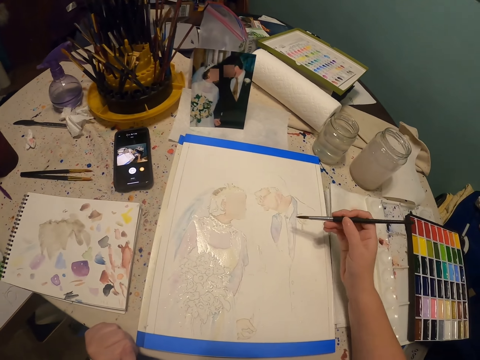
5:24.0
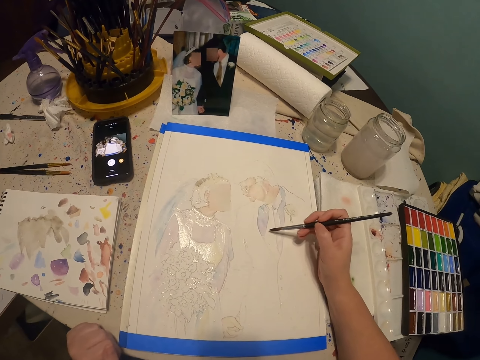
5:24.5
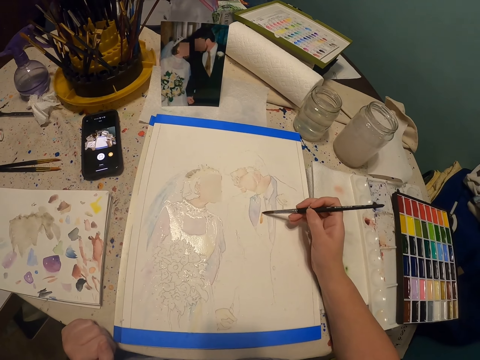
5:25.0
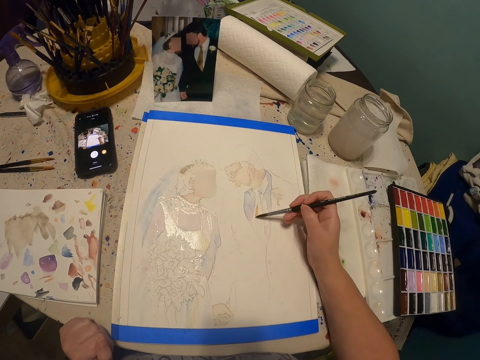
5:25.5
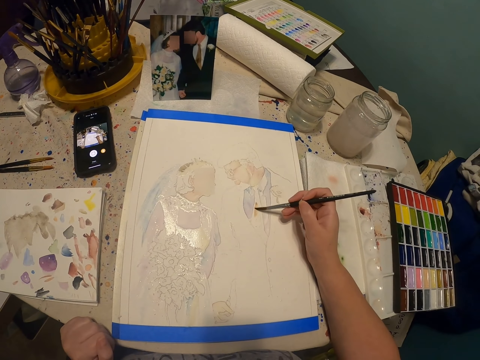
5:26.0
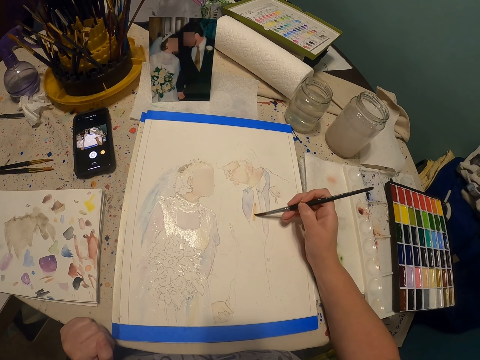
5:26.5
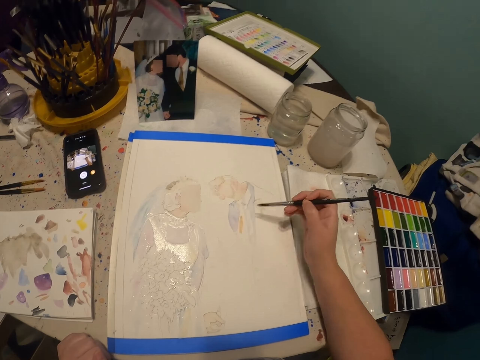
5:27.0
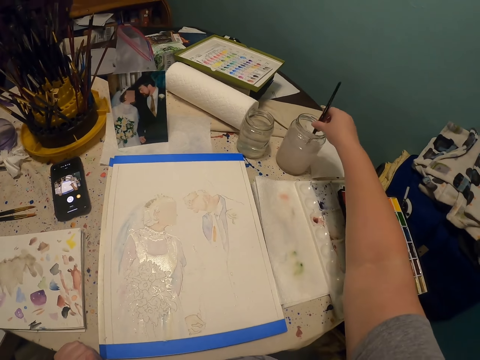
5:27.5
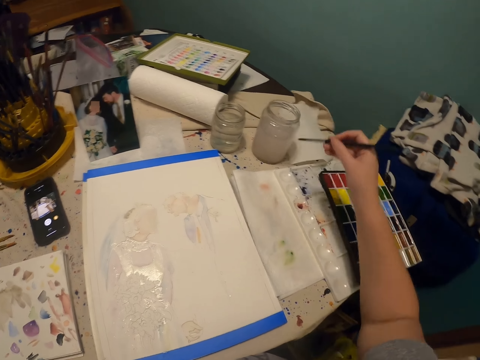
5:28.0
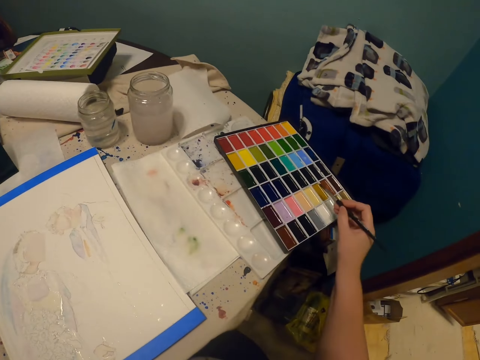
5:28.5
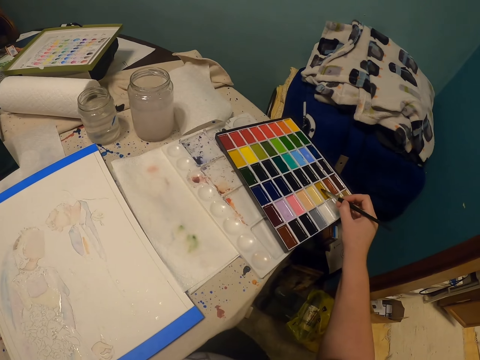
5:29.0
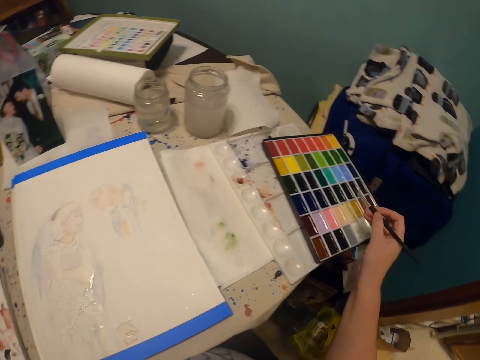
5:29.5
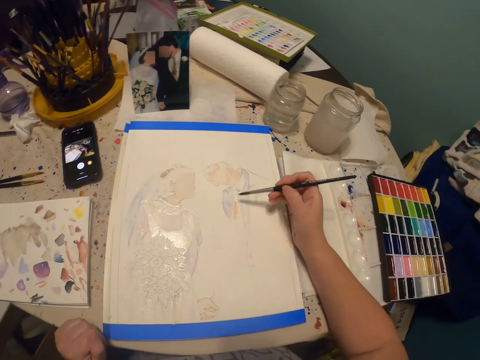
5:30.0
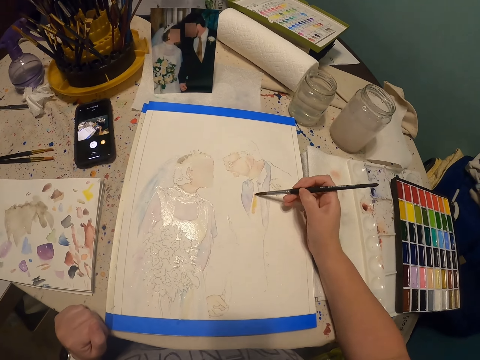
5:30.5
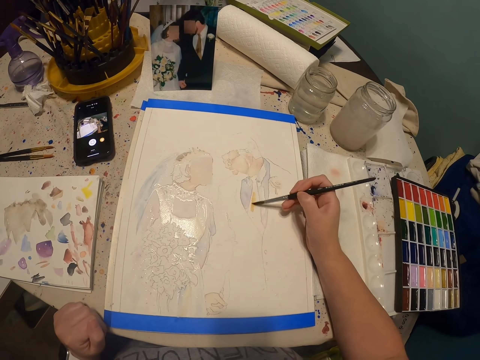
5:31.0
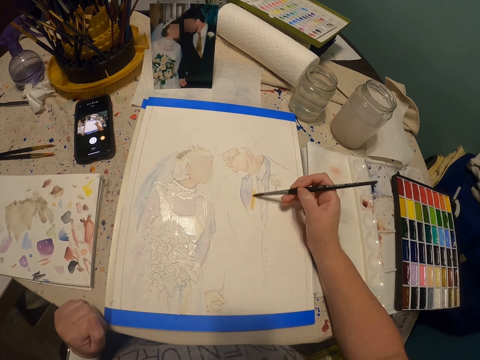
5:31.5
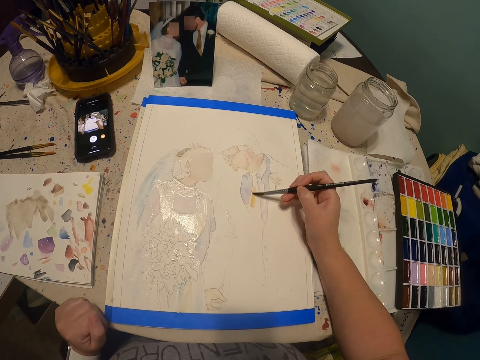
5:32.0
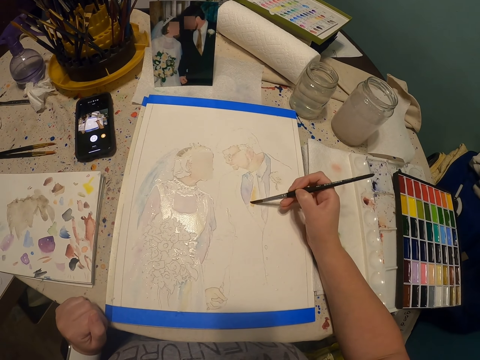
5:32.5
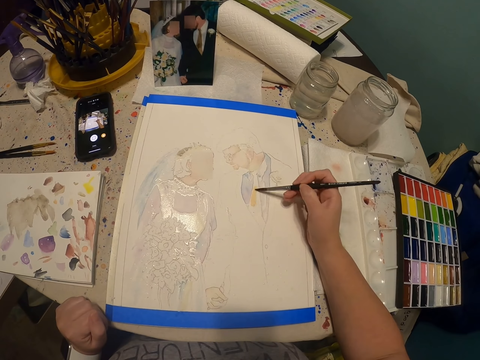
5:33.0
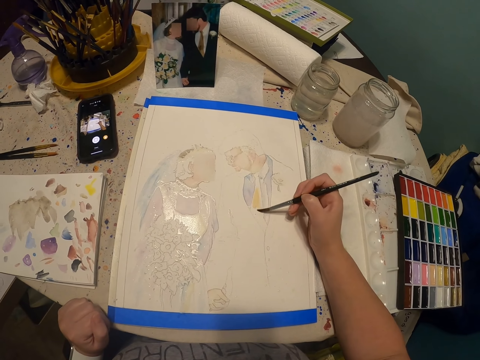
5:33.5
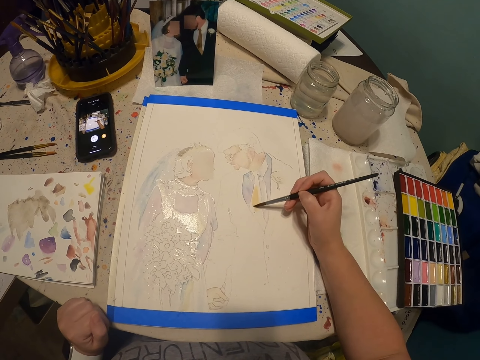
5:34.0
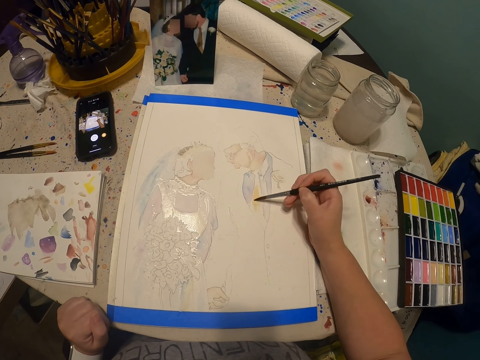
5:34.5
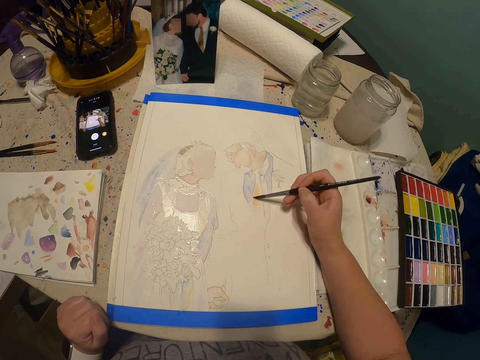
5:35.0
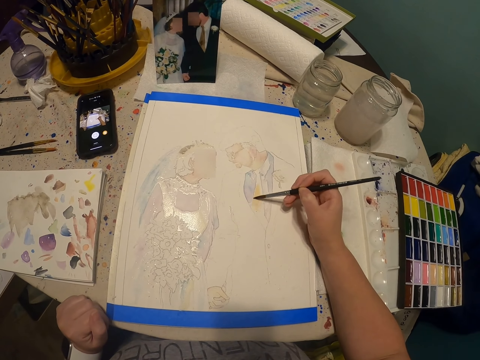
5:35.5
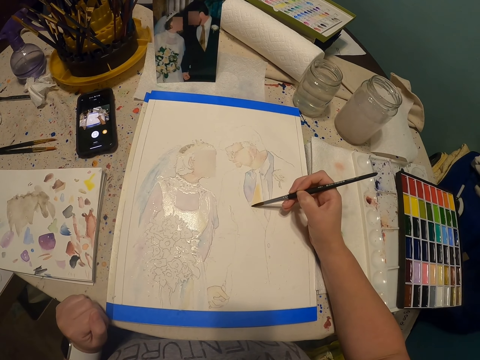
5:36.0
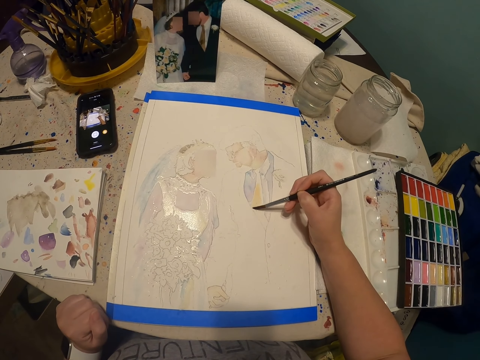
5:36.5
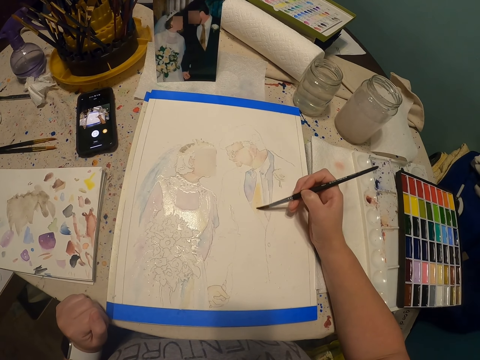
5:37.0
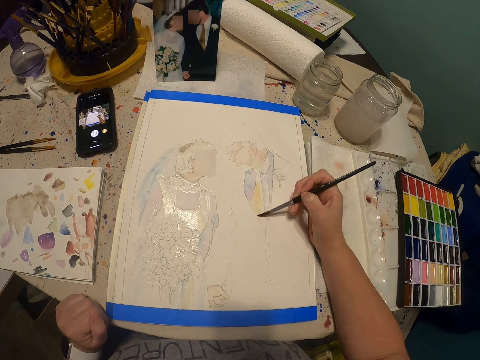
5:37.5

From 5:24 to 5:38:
The camera wearer paints the art with a paint brush. They dip the paint brush in a glass of water. They dip the paint brush in the paint. They put the paint brush in the paint palette. They rub the paint brush on the paint palette. They paint the art with the paint brush.

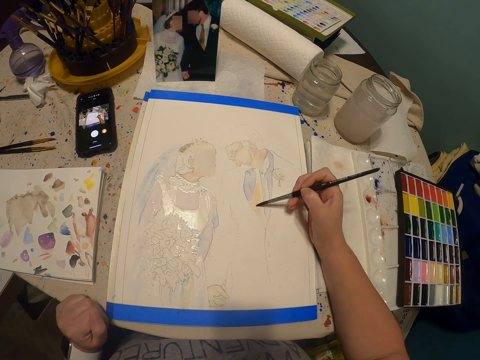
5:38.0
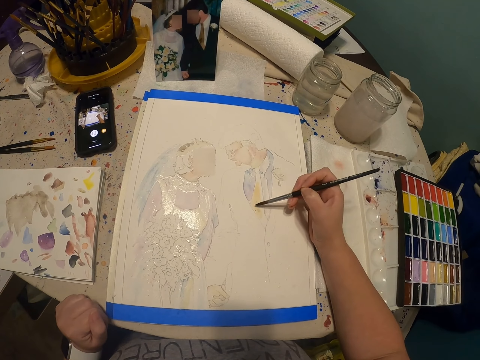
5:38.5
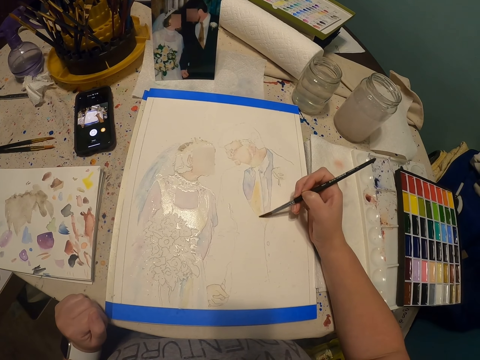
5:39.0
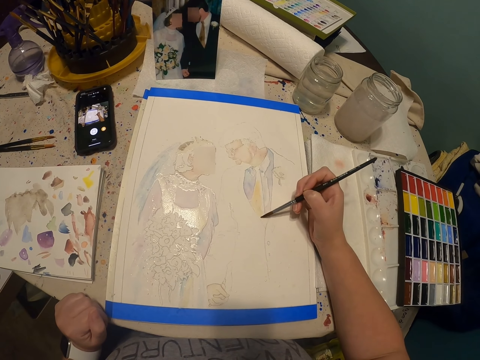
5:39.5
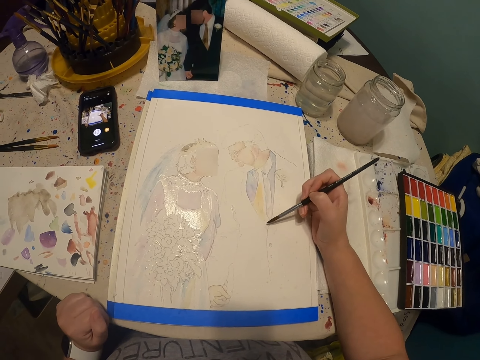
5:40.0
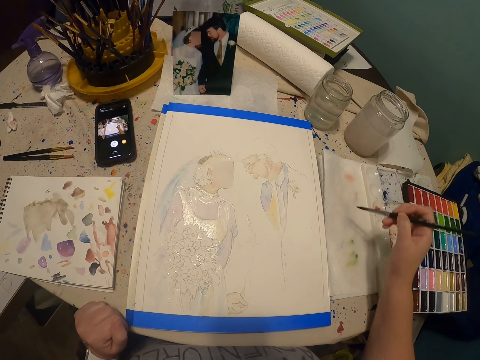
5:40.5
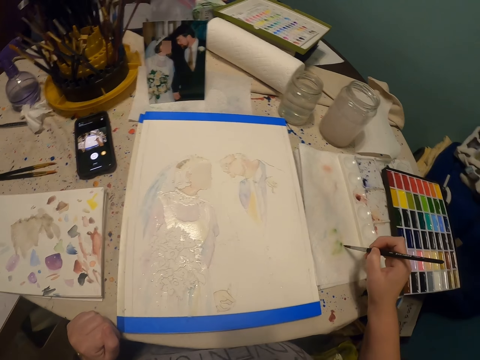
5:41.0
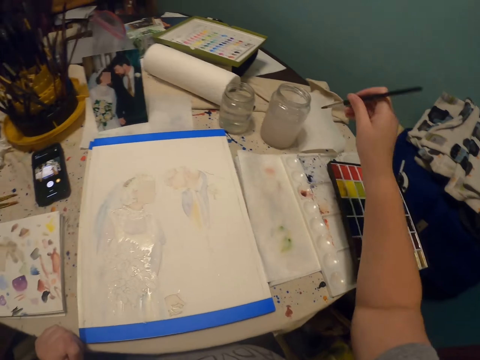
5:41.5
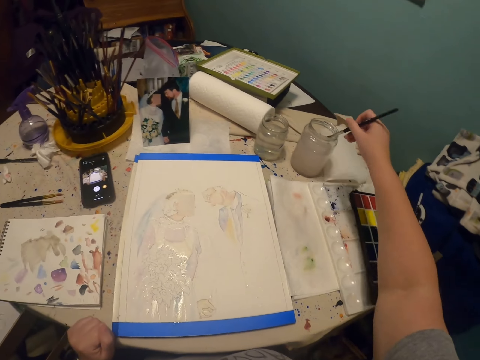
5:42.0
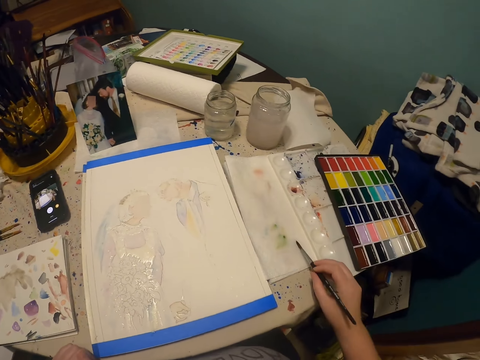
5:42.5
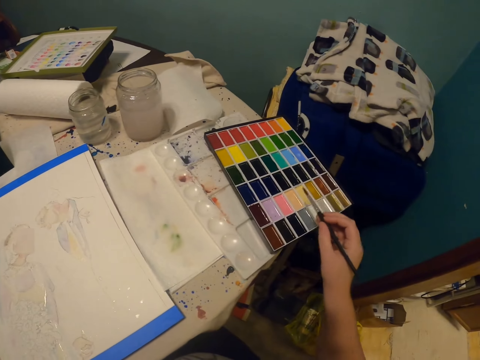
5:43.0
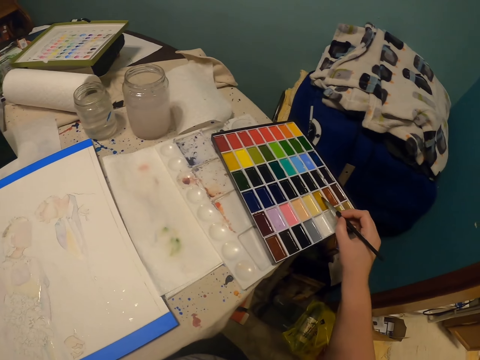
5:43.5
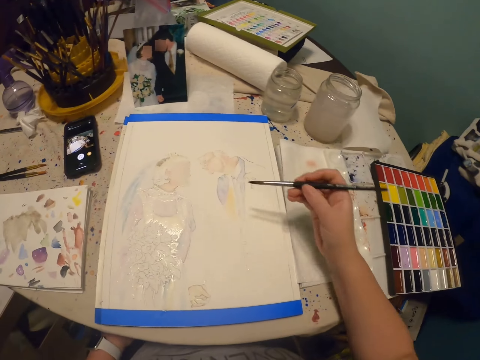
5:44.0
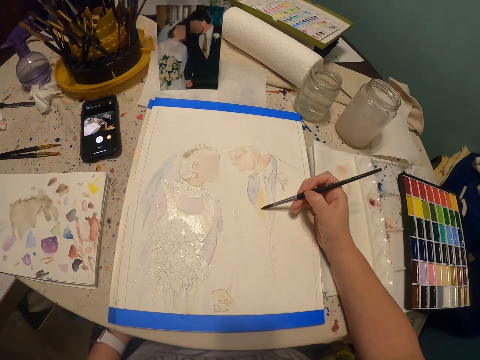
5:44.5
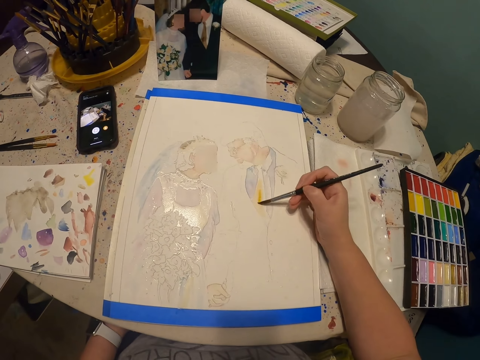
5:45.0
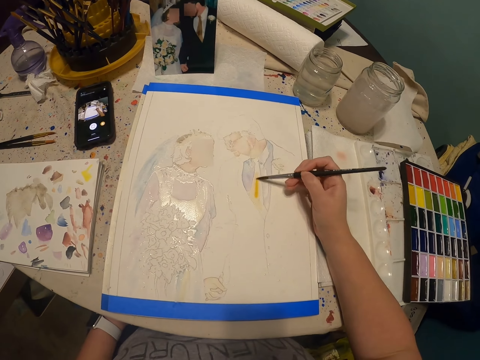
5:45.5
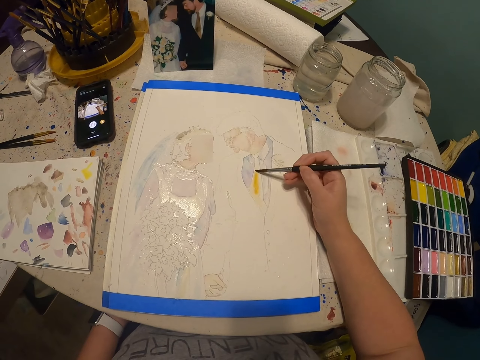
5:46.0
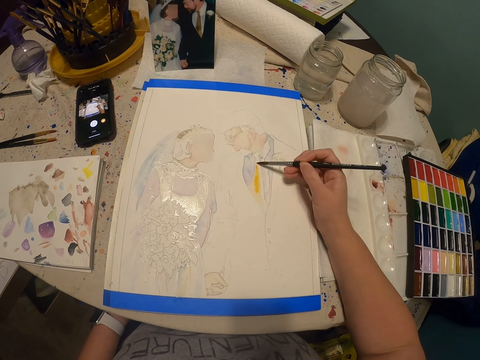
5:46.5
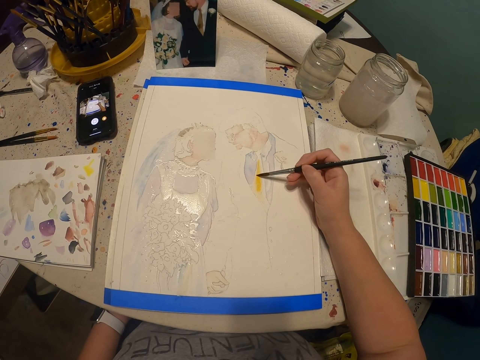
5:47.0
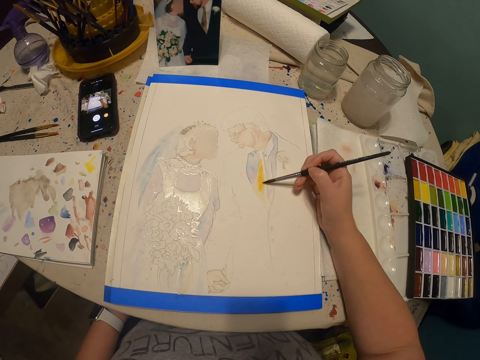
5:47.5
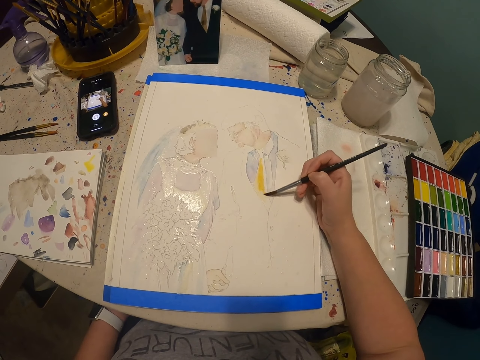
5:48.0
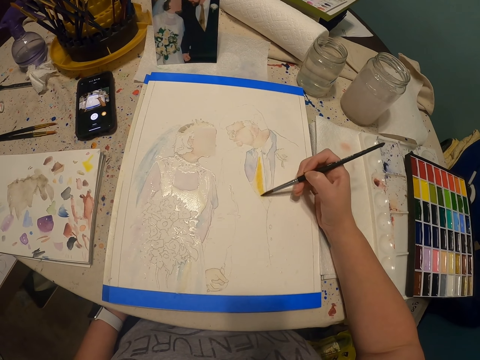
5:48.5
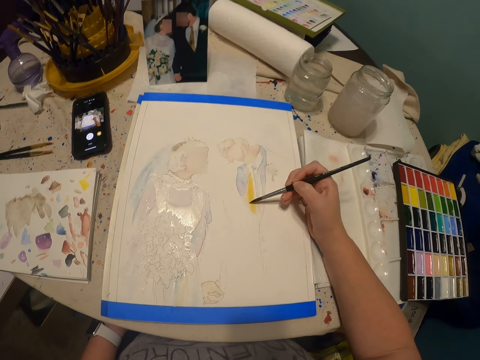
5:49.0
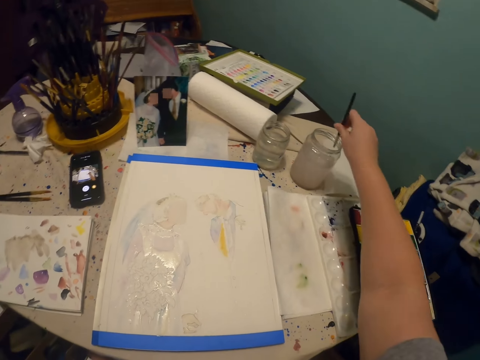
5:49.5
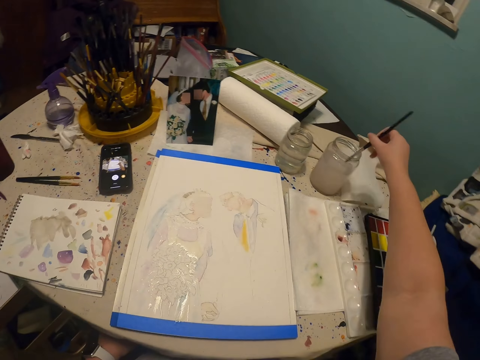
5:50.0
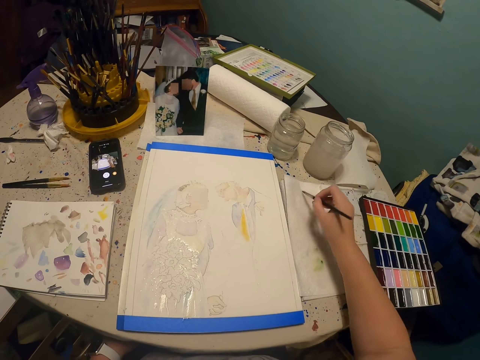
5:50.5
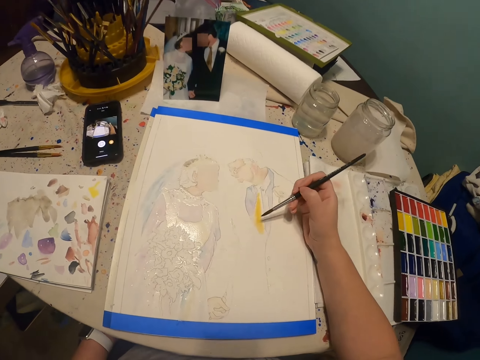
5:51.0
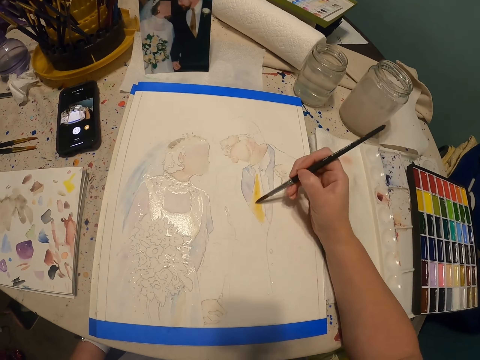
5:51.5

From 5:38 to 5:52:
The camera wearer rubs the paint brush on the paper. They dip the paint brush in a glass of water. They dip the paint brush in the paint. They rub the paint brush on the paper. They put the paint brush in the paint palette. They rub the paint brush on the paint palette. They paint the art with the paint brush. They dip the paint brush in the glass of water. They dip the paint brush in the paint. They rub the paint brush on the paper. They paint the art with the paint brush.
